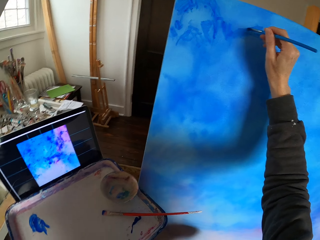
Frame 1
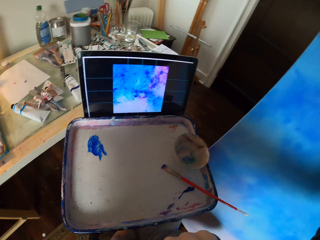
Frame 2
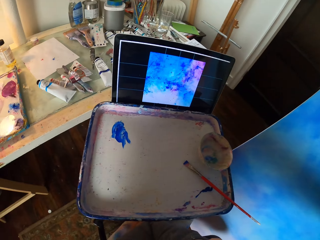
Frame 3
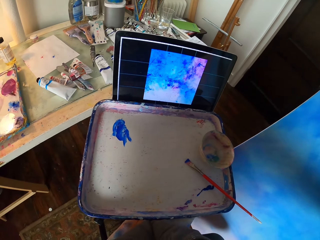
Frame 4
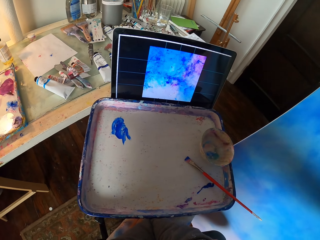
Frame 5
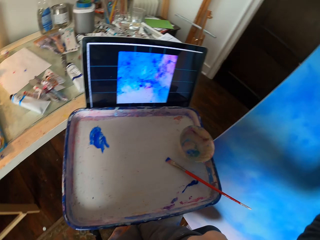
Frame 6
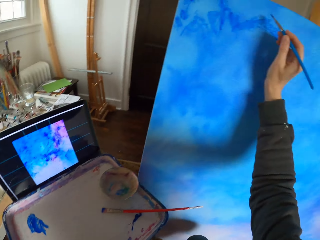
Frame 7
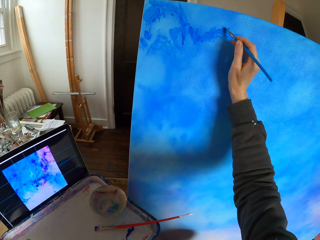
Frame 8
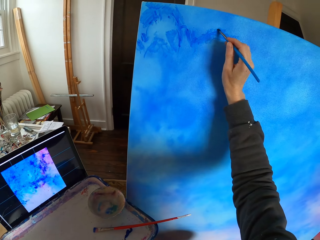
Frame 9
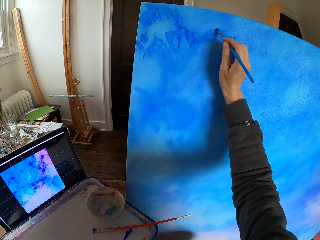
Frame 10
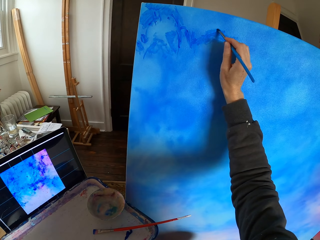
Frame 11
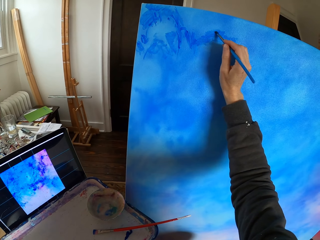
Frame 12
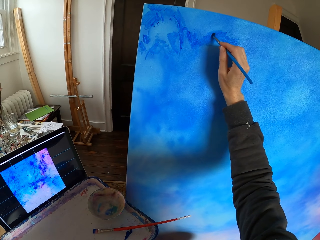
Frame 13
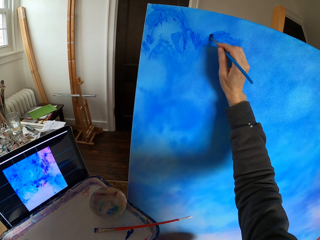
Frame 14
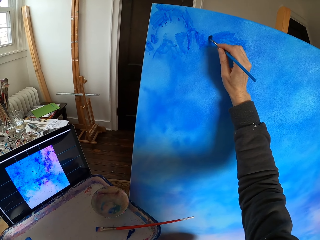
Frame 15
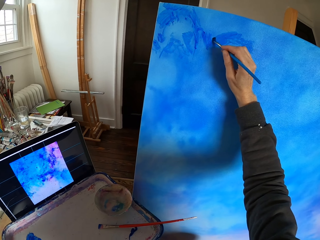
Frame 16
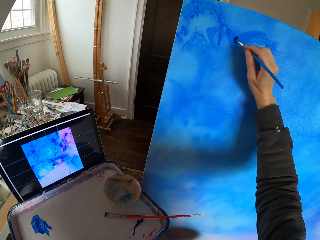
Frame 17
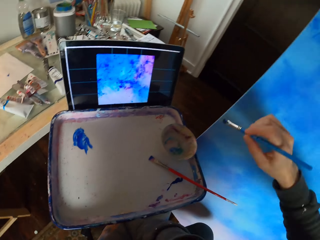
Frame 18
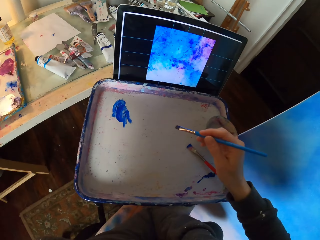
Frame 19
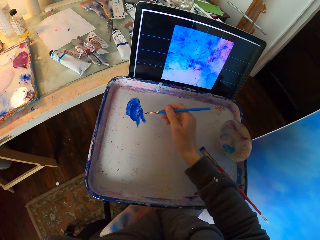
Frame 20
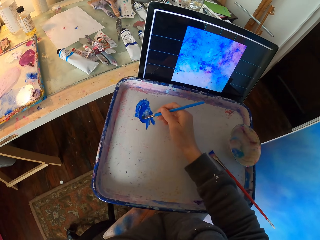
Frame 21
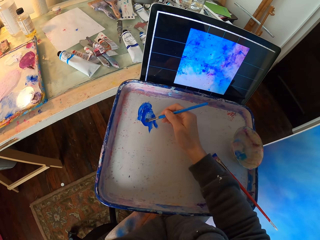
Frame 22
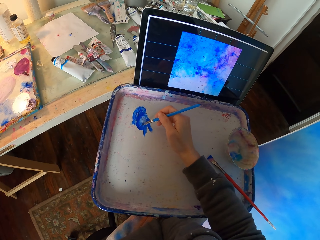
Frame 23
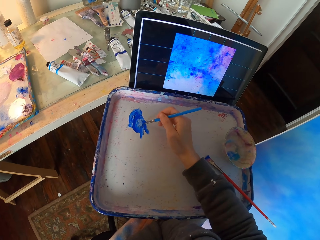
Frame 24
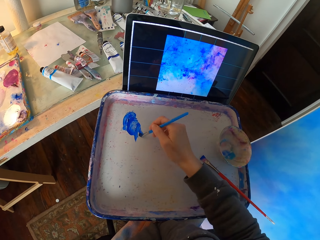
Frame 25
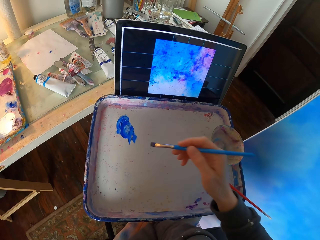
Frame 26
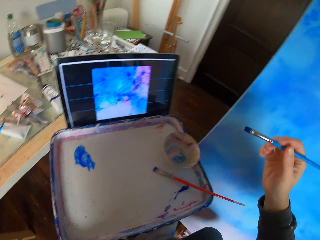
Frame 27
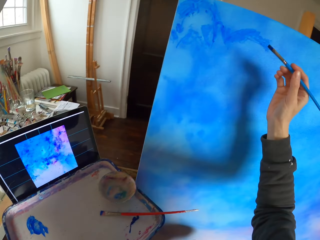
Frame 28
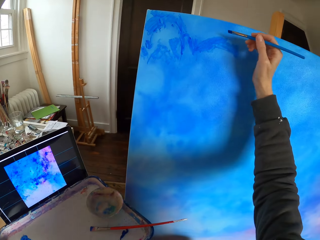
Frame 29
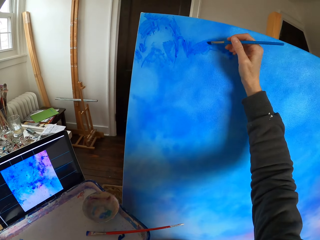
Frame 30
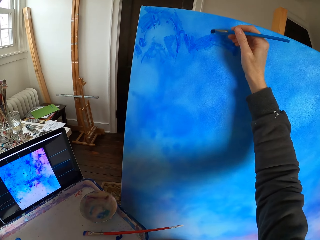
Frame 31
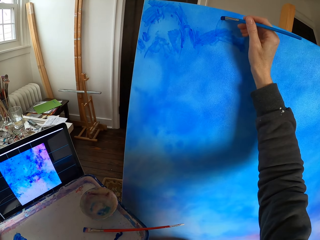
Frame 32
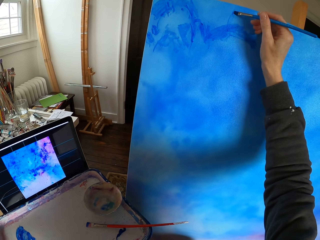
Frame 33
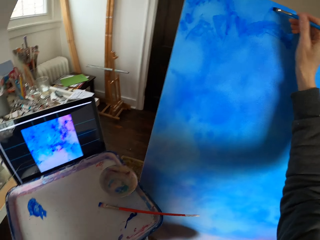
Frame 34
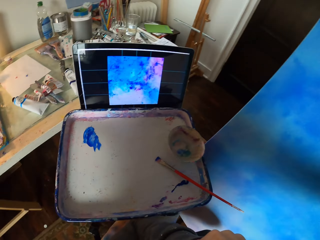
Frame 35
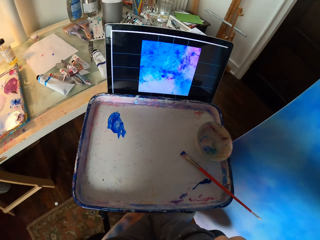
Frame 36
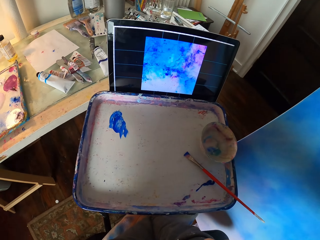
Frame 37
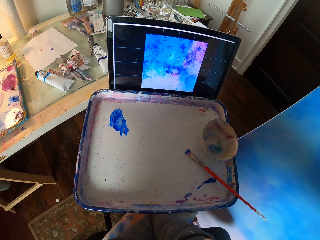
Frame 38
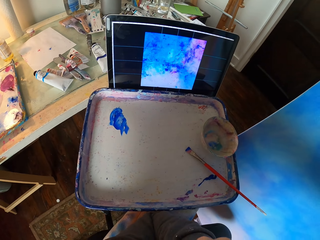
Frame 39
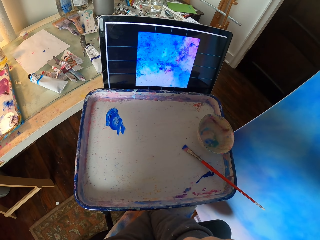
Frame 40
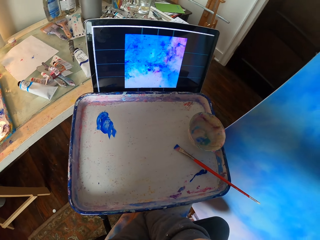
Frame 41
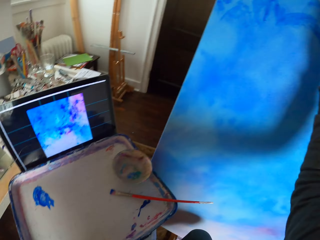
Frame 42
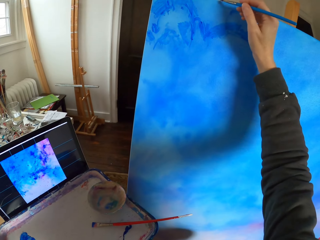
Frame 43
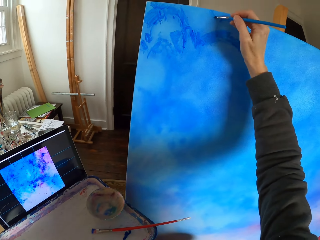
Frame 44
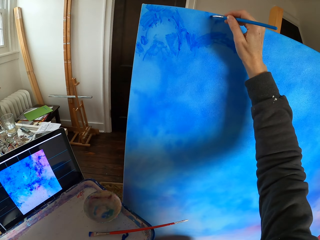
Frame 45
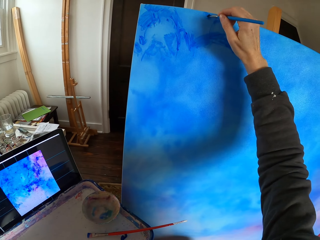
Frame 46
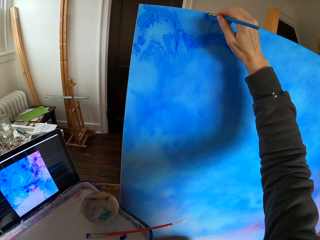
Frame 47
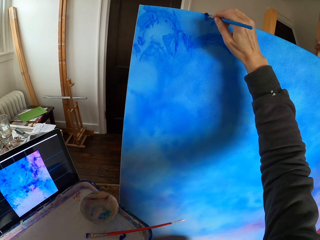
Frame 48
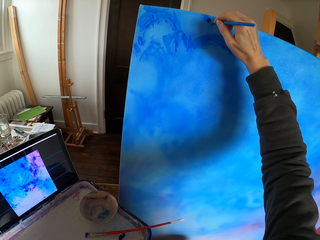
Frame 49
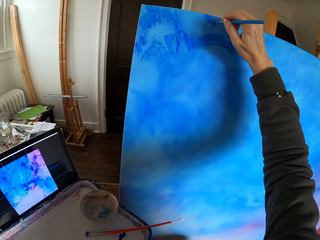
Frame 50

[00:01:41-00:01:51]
The camera wearer dips the painting stick in the paint. They pick the color. They paint the canvas or wall.

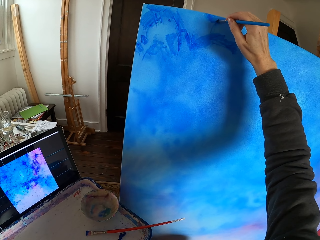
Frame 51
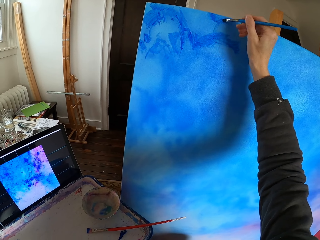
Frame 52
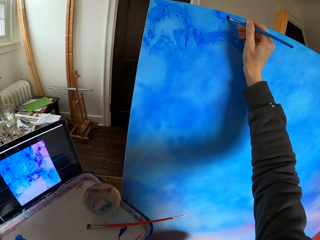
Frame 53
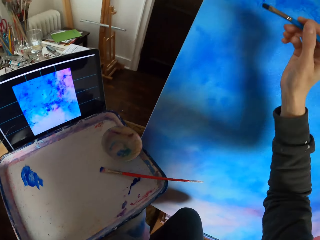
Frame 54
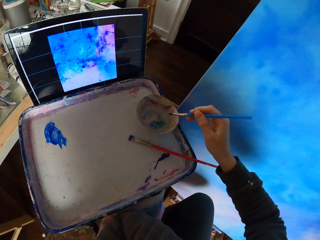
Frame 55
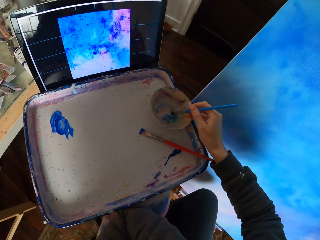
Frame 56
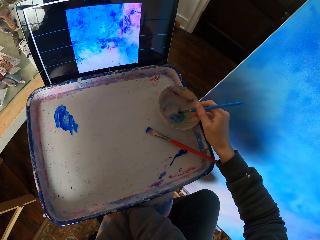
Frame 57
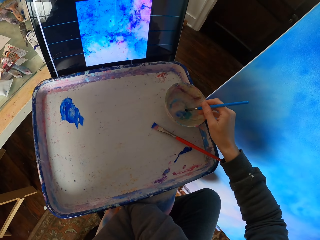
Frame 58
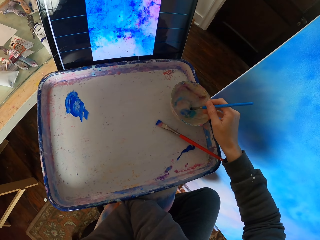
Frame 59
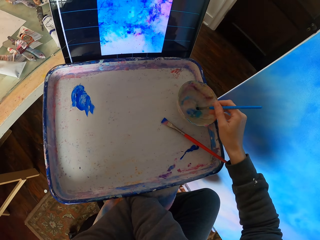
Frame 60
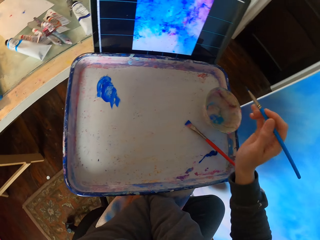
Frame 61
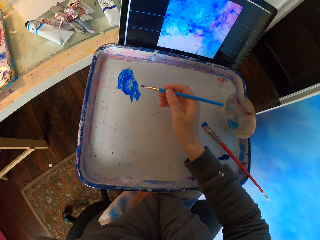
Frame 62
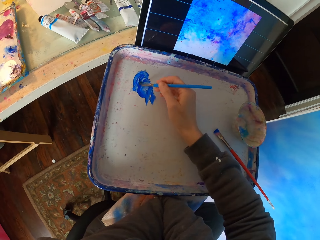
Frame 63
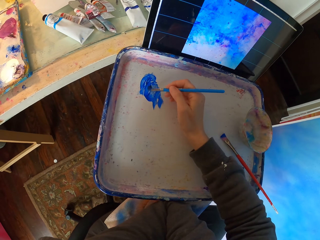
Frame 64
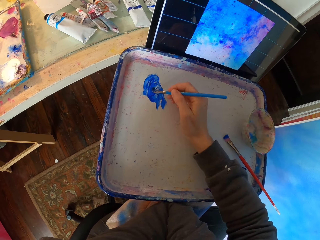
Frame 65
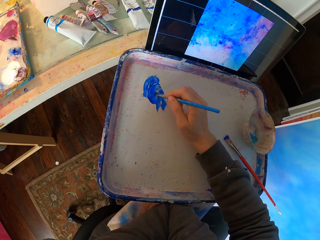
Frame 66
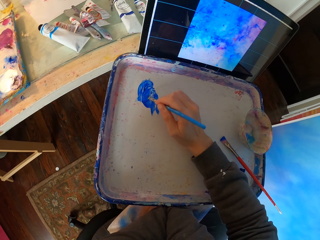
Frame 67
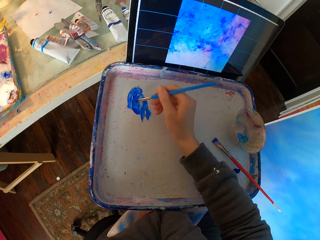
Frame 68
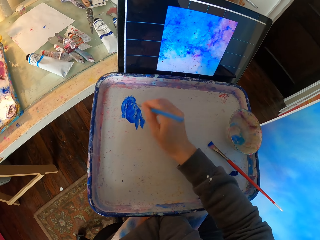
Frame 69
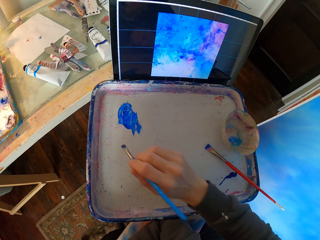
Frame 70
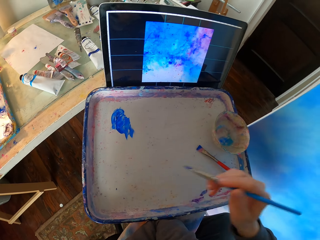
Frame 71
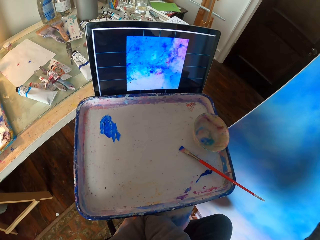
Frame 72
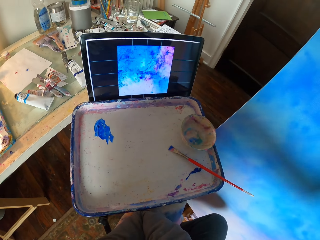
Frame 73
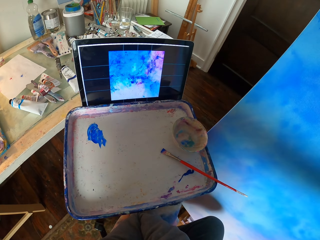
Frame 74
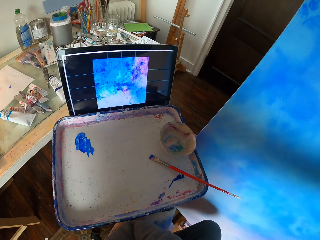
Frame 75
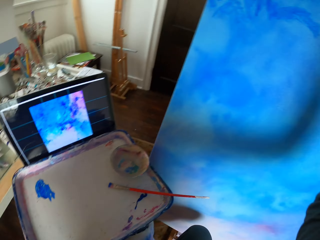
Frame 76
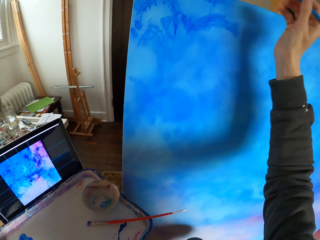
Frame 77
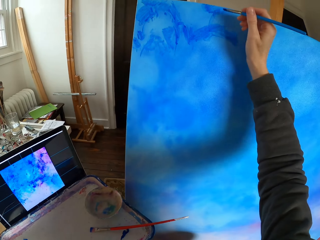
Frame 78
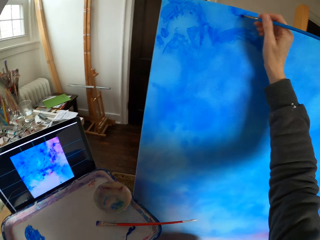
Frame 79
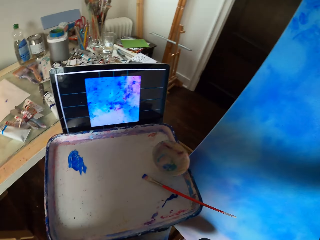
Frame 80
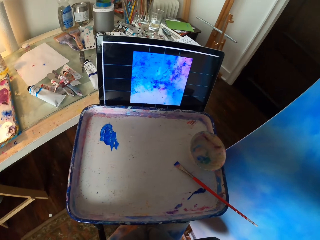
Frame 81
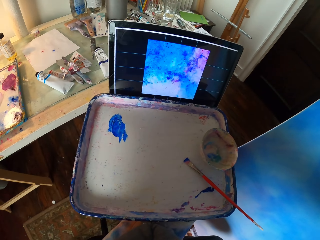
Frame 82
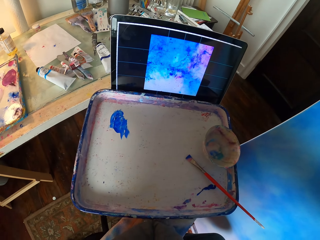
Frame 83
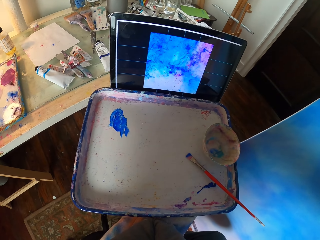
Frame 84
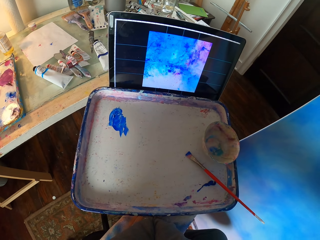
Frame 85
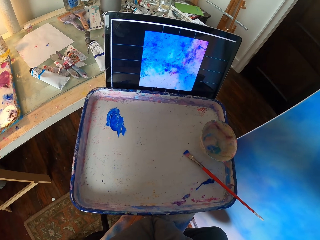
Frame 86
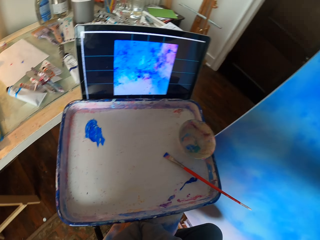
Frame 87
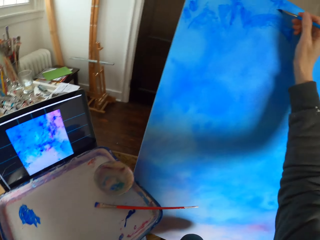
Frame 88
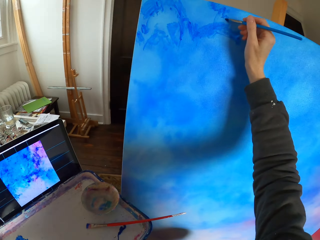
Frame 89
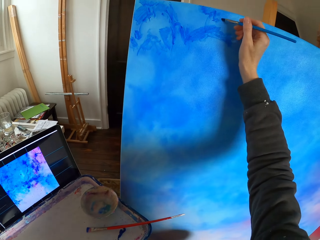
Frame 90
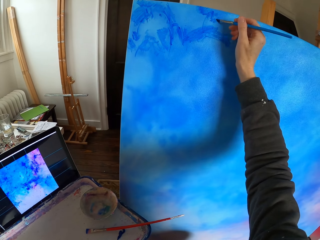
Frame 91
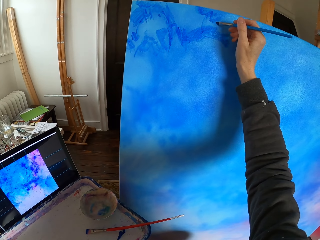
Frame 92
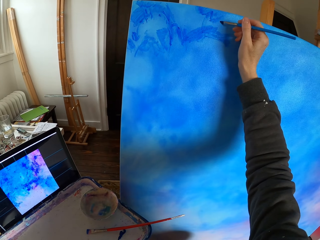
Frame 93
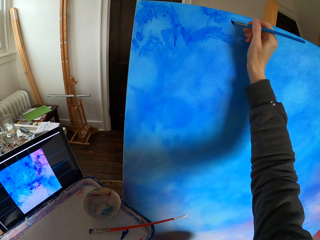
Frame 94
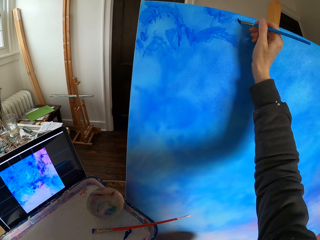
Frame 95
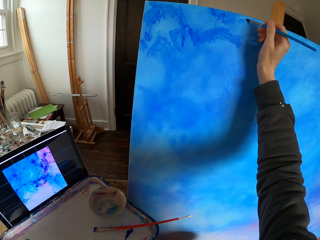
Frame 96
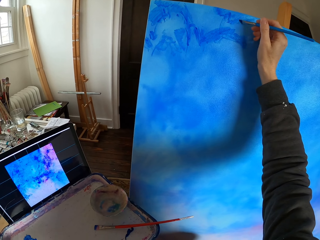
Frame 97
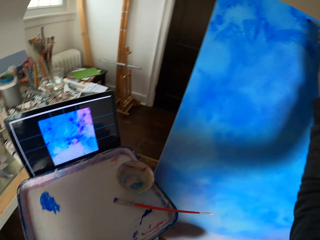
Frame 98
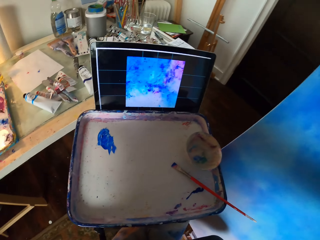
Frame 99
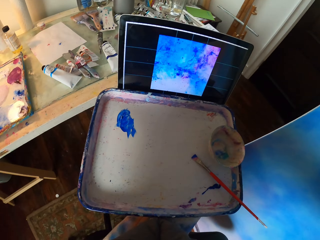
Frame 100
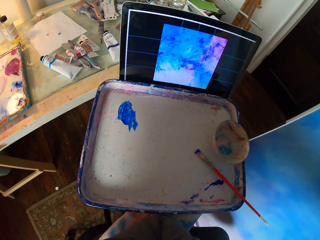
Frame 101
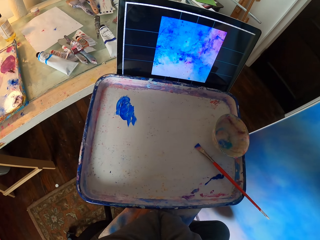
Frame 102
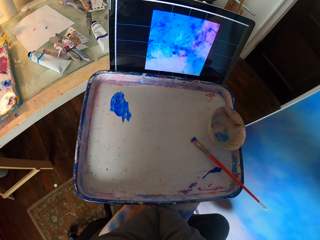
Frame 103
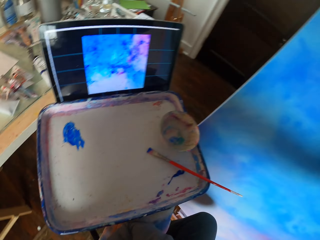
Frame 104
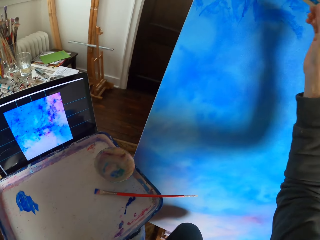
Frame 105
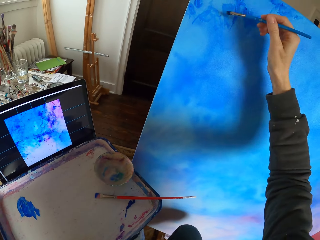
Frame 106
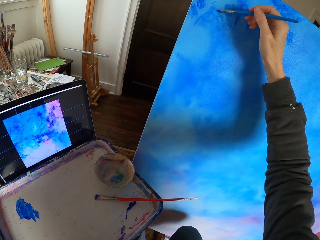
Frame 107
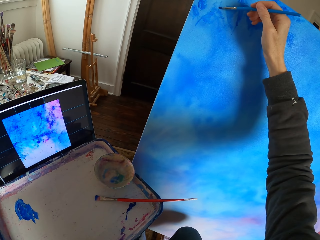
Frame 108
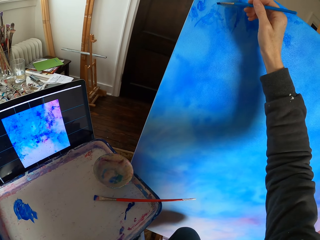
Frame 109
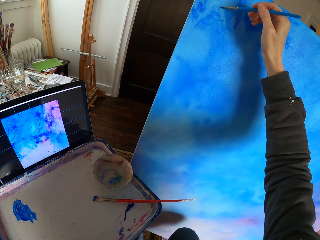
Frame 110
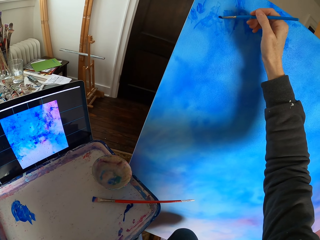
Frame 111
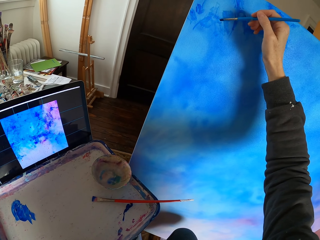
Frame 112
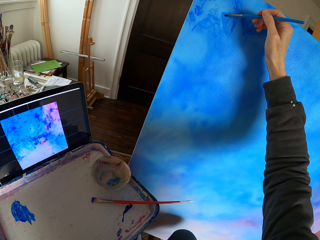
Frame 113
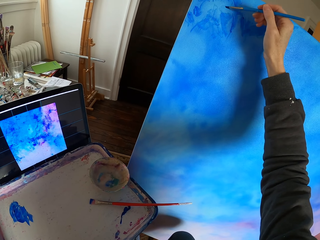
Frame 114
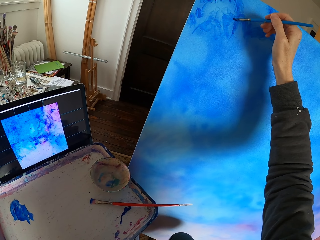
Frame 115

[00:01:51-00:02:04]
The camera wearer dips the painting stick in the paint. They pick the color. They paint the canvas or wall.
